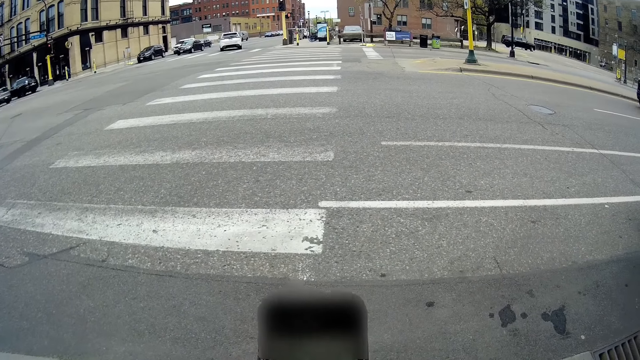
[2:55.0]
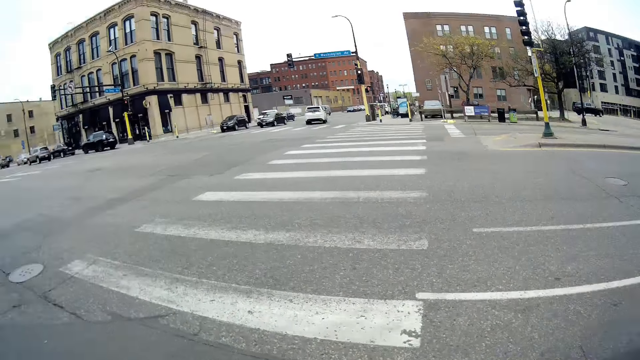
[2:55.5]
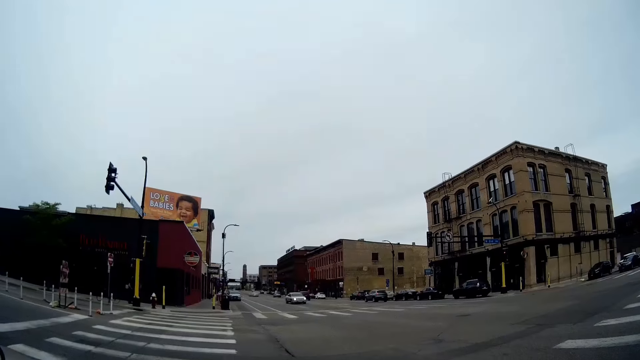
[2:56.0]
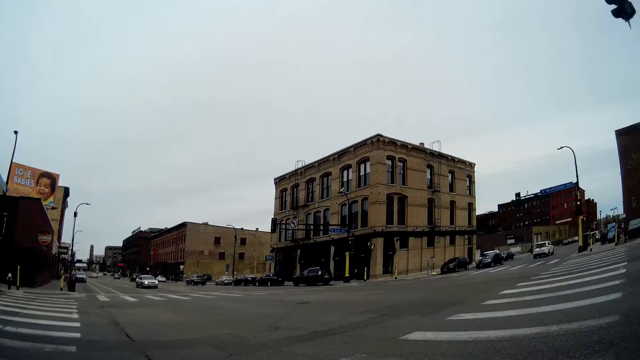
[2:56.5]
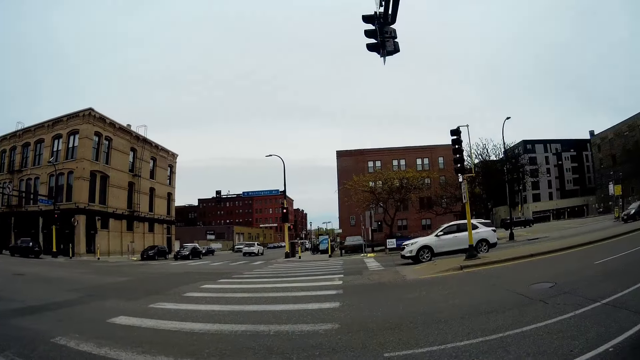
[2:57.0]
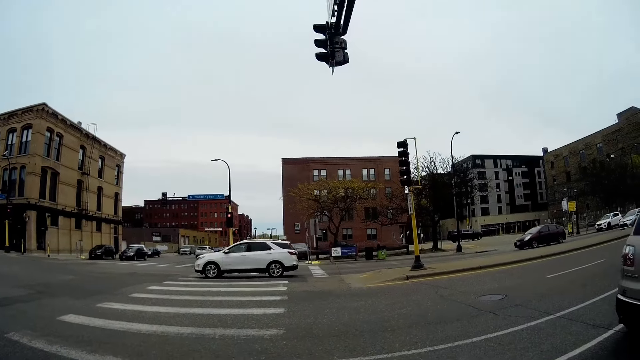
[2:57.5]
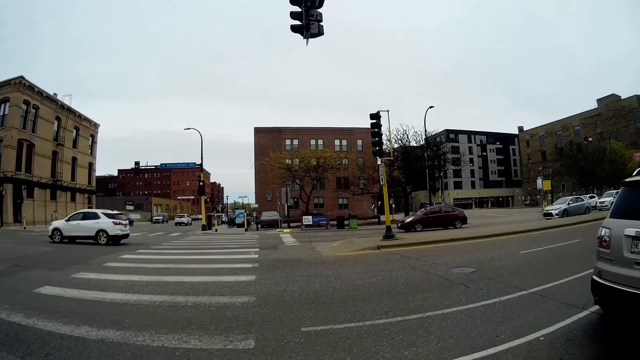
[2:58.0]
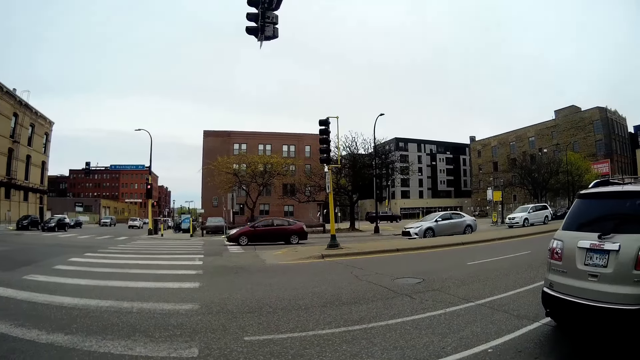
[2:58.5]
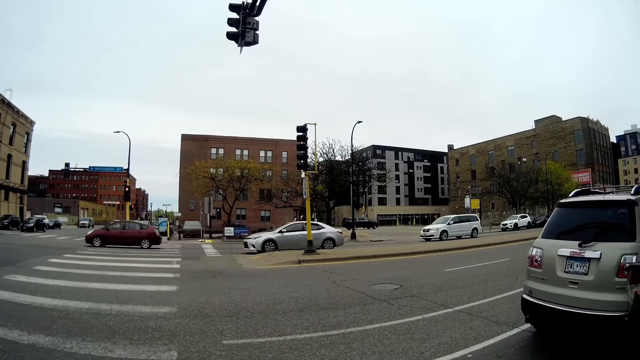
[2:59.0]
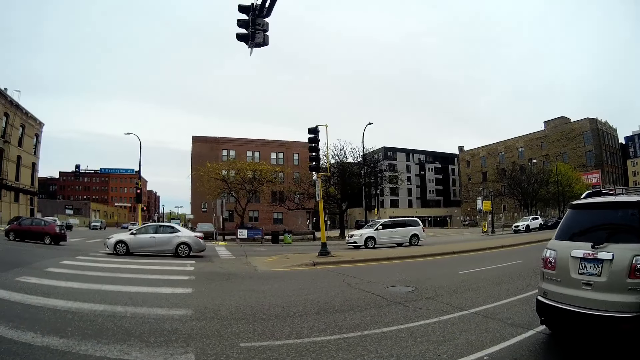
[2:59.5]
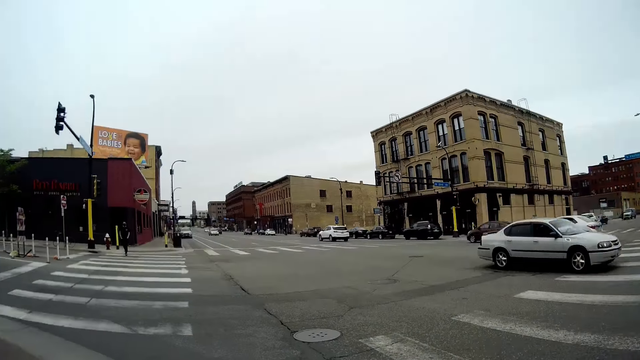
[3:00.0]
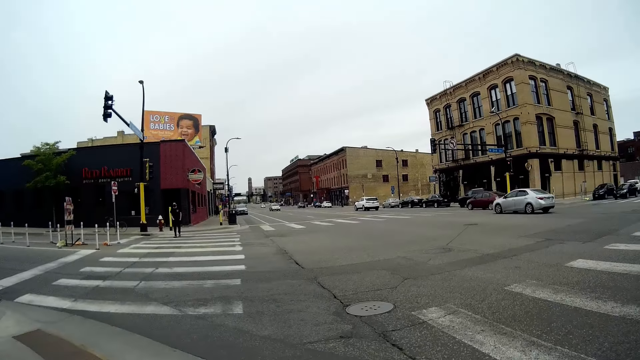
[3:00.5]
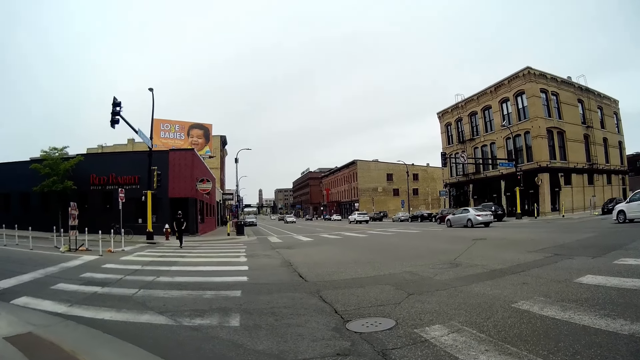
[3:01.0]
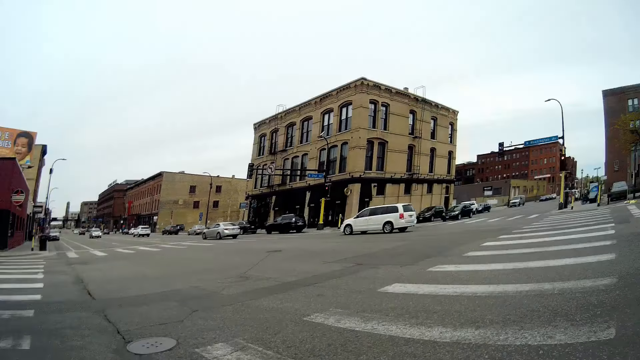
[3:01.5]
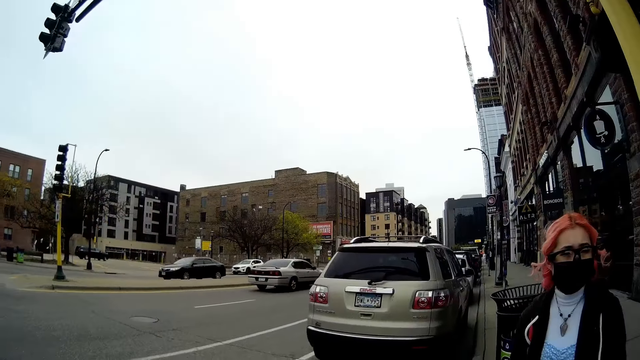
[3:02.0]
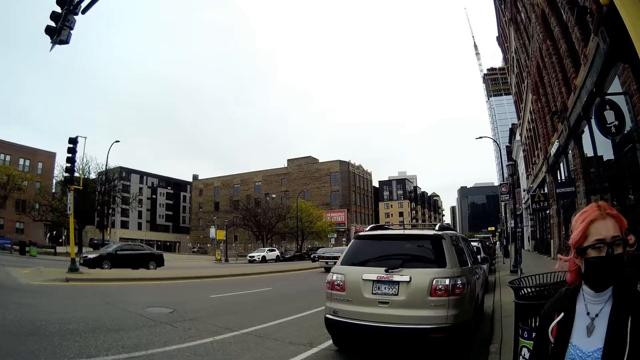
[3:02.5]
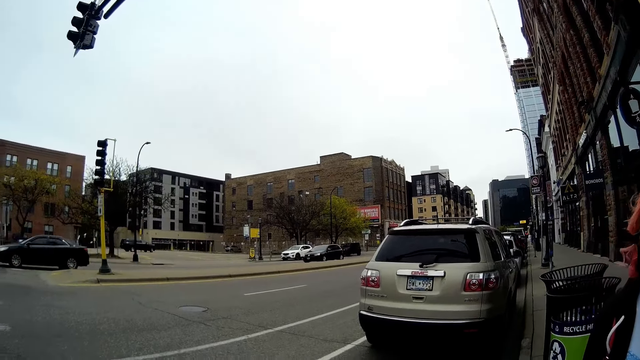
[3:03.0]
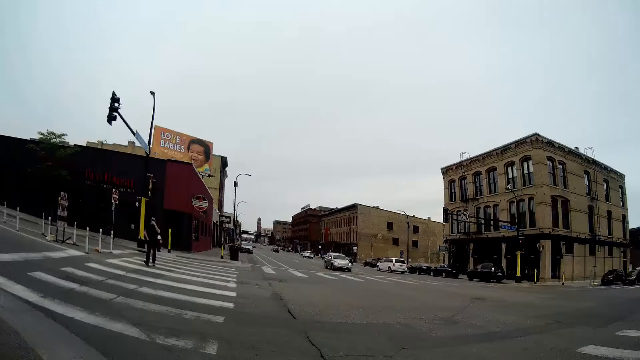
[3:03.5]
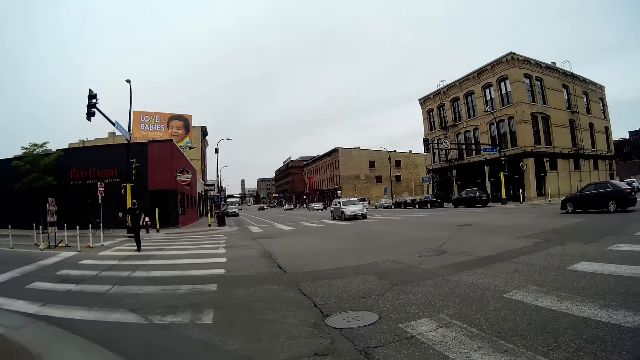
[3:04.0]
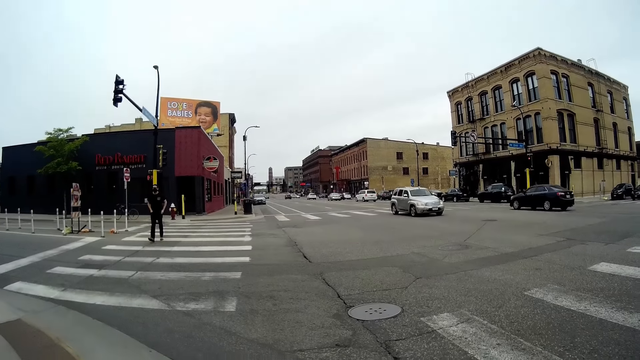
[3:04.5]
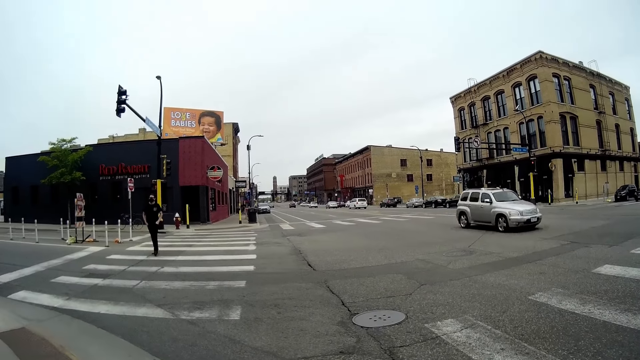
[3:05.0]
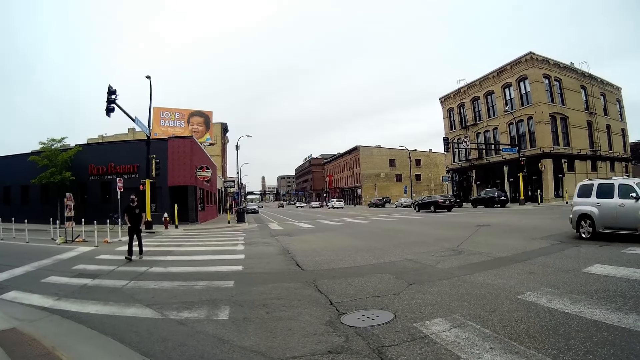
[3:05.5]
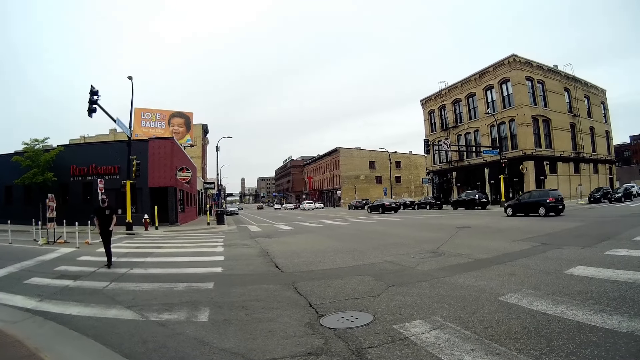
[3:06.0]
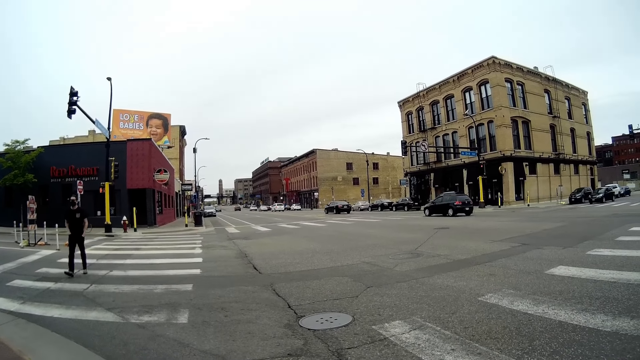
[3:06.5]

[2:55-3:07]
The camera wearer and the woman stop at the traffic light.

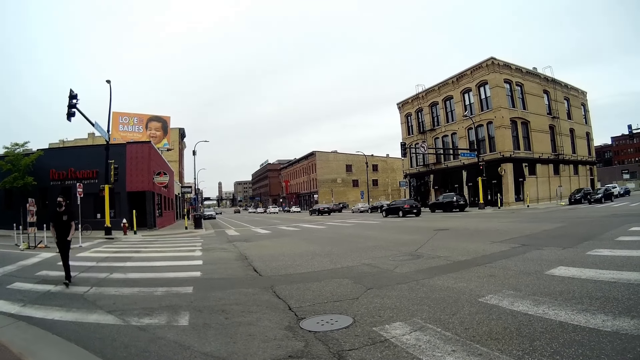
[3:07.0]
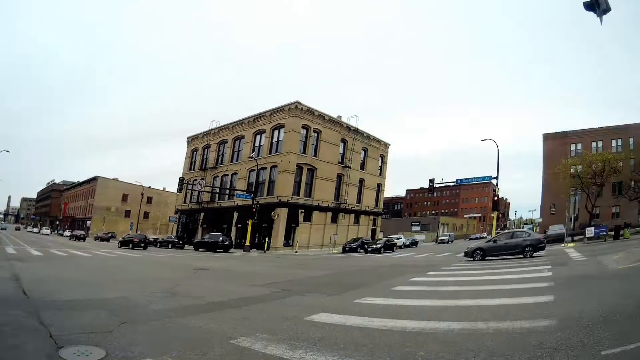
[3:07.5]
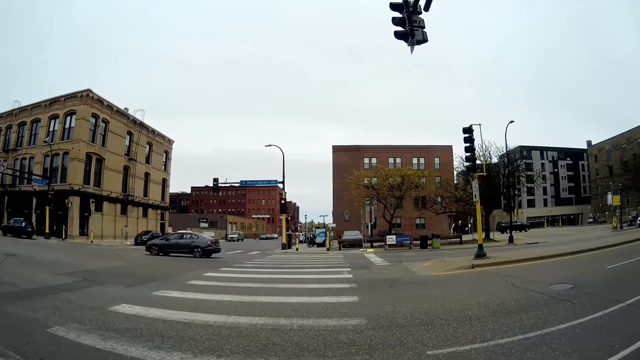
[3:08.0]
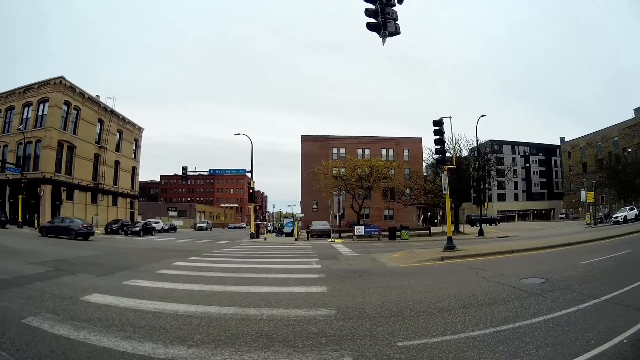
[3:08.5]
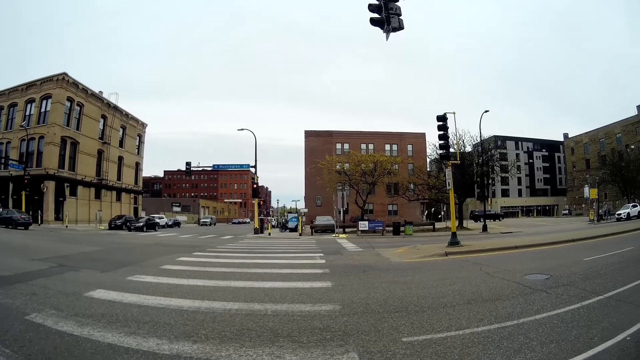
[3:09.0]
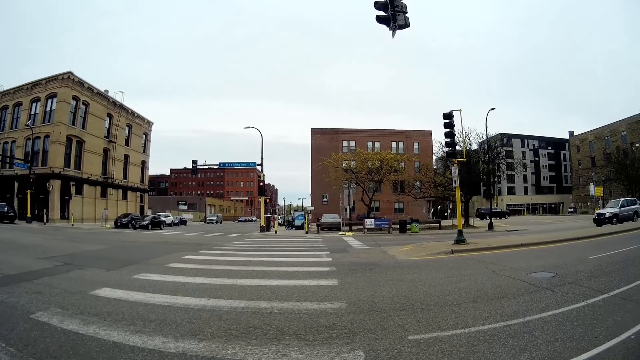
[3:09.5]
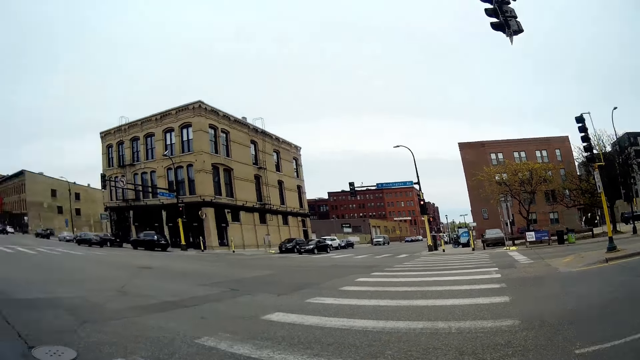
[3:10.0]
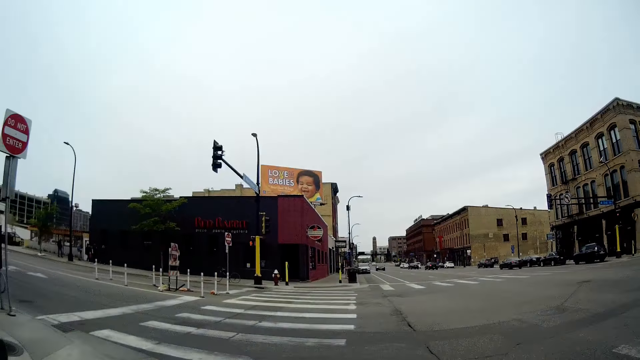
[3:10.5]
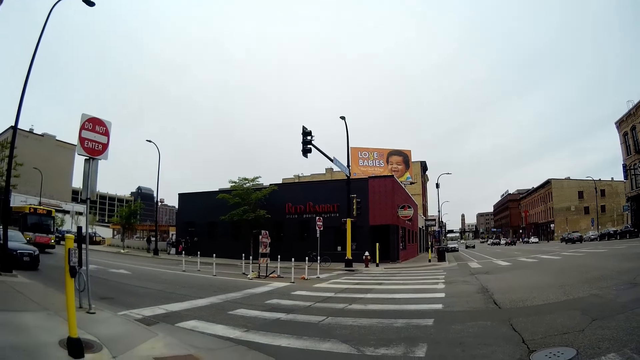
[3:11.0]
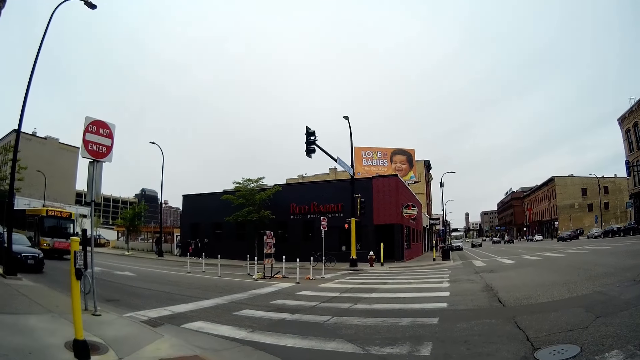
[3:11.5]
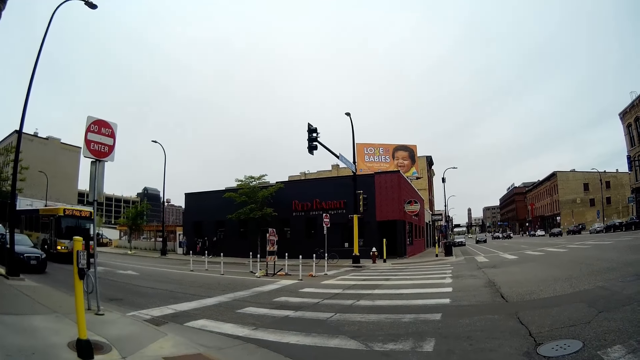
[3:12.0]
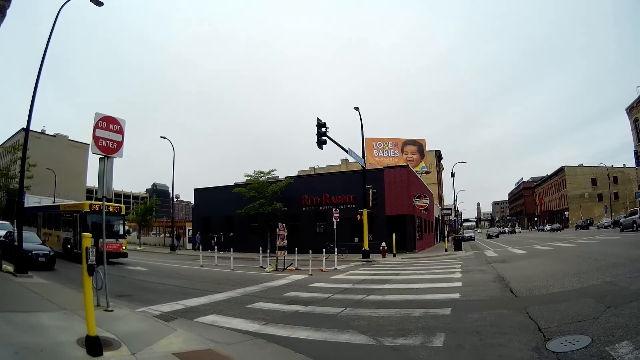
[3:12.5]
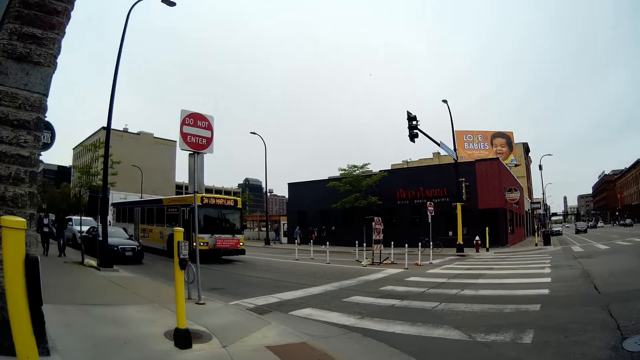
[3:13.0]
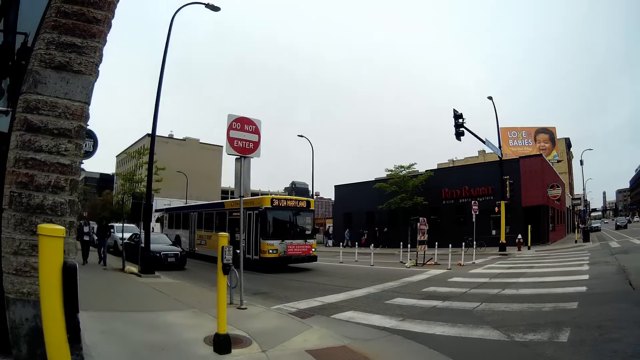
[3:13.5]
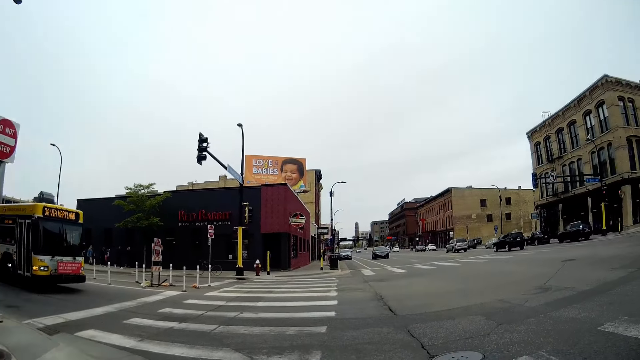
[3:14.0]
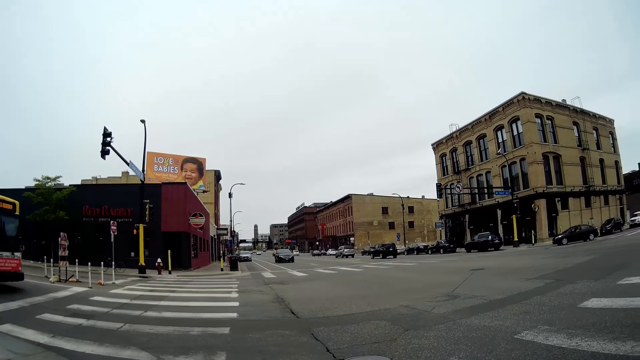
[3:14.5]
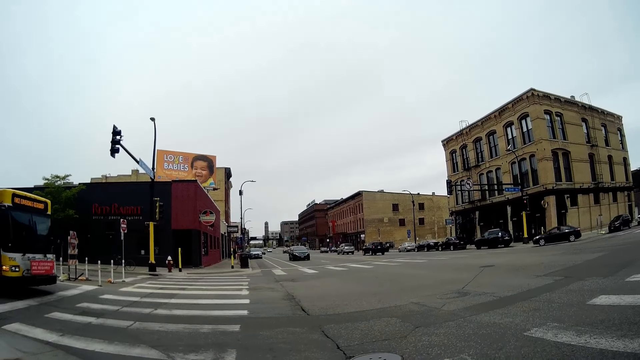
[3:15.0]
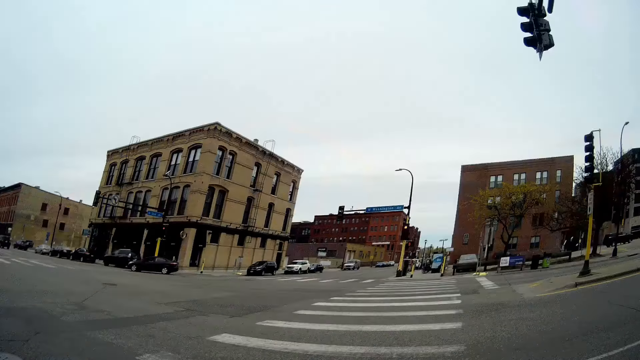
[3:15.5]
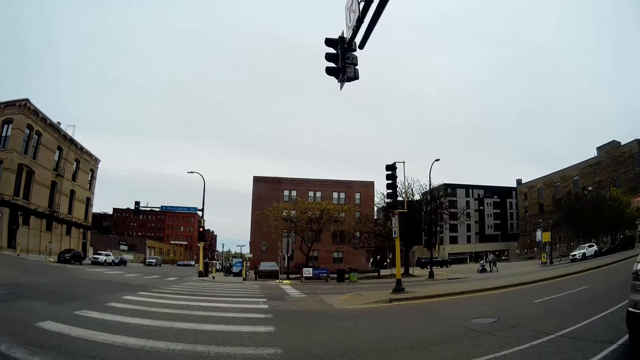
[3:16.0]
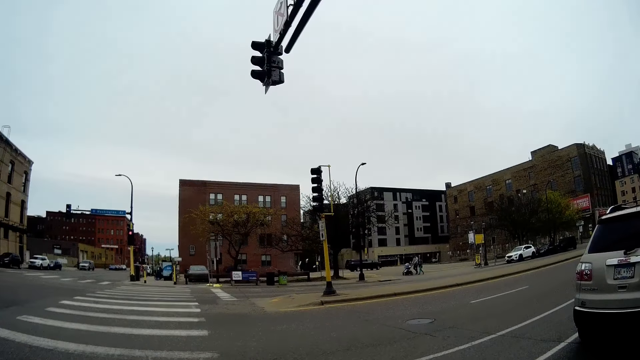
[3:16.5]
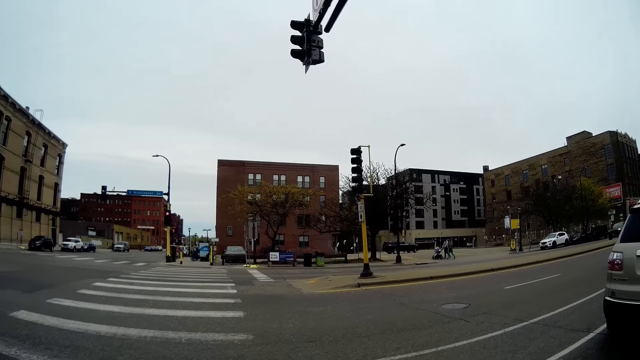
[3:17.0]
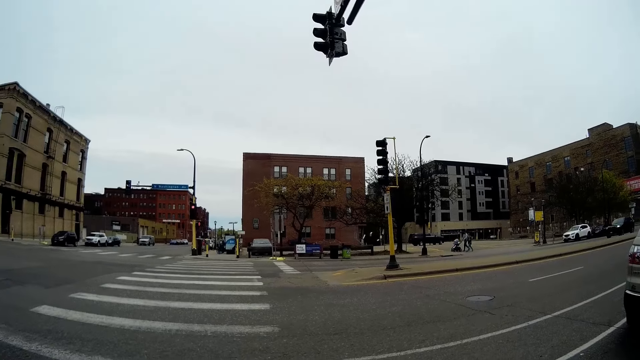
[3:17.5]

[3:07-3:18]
A man walks past the camera wearer.
